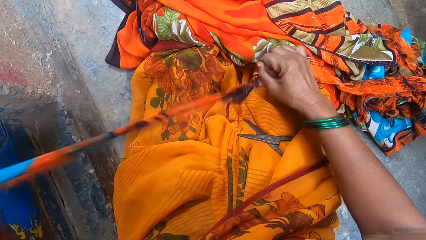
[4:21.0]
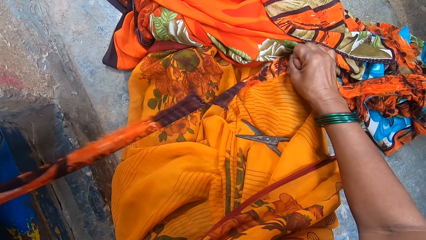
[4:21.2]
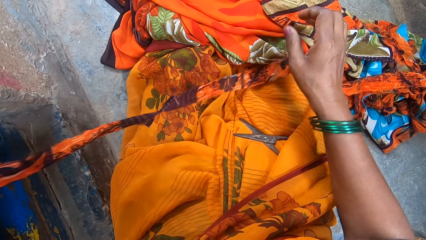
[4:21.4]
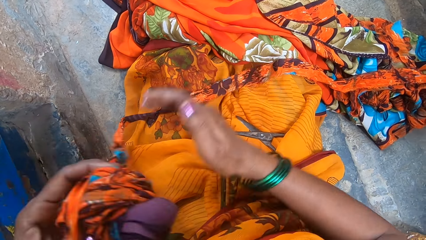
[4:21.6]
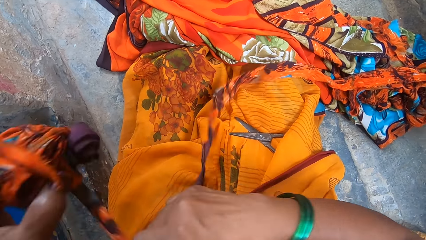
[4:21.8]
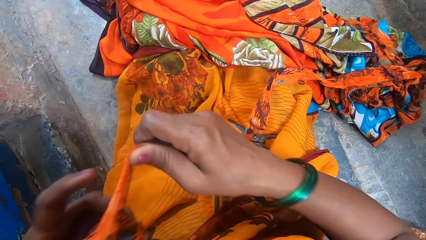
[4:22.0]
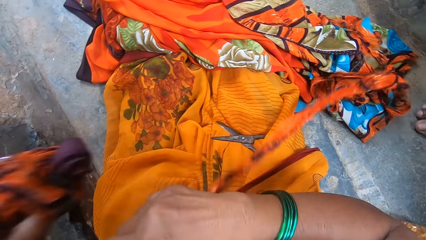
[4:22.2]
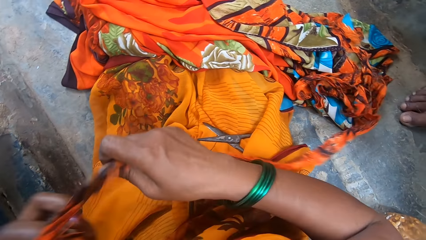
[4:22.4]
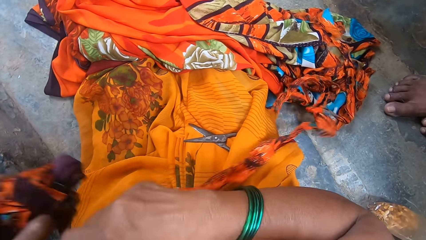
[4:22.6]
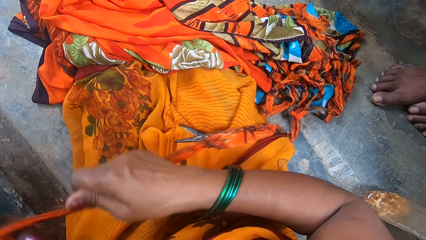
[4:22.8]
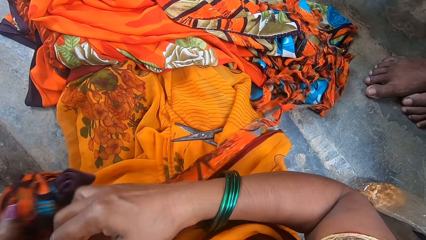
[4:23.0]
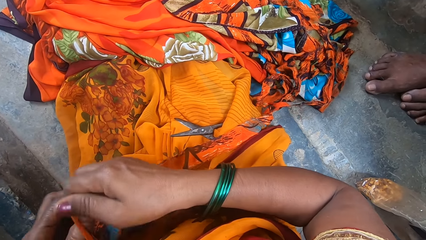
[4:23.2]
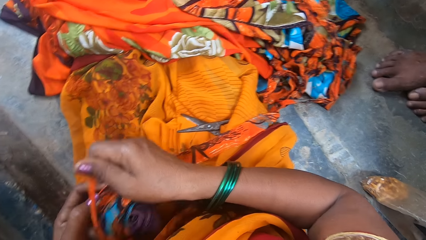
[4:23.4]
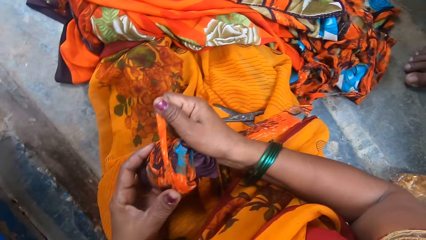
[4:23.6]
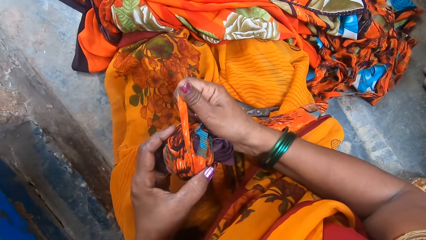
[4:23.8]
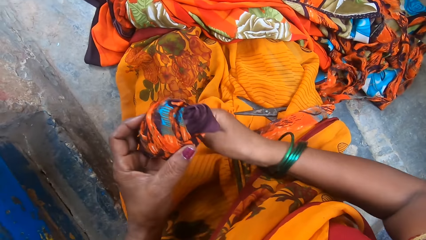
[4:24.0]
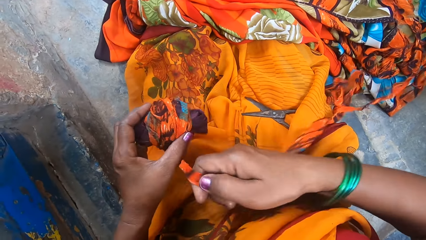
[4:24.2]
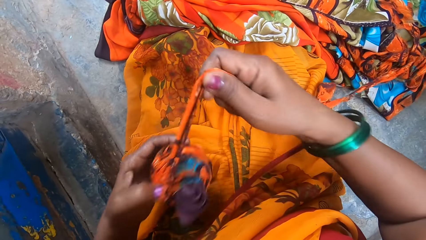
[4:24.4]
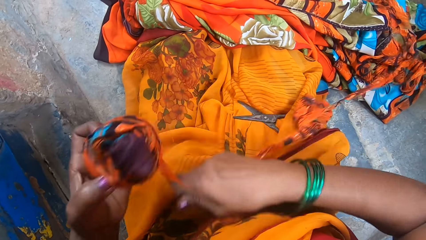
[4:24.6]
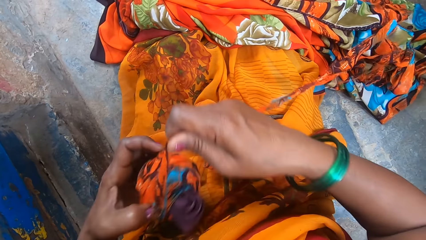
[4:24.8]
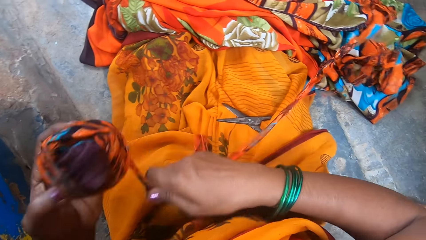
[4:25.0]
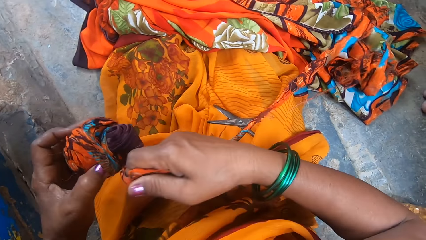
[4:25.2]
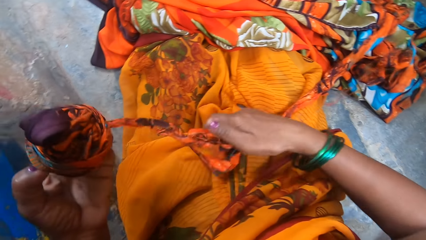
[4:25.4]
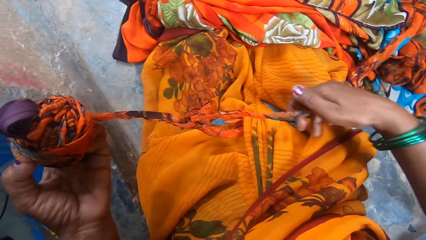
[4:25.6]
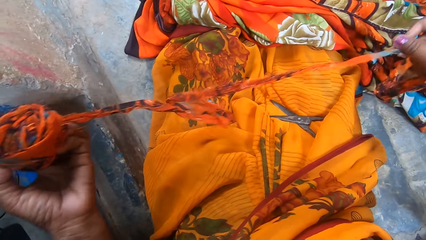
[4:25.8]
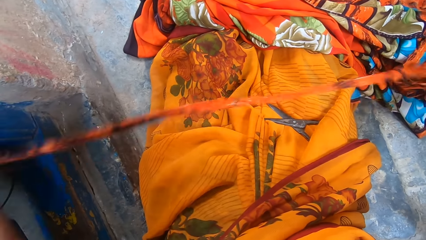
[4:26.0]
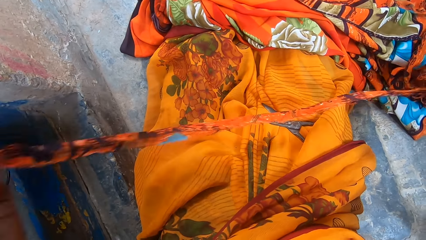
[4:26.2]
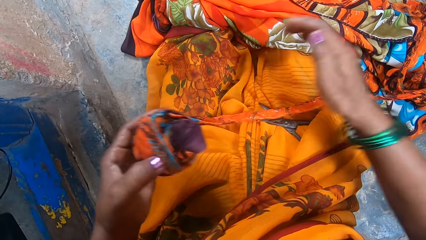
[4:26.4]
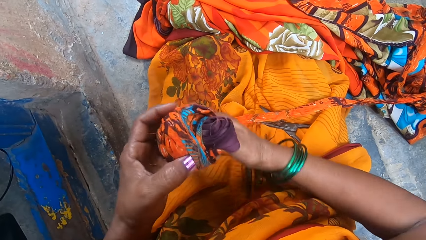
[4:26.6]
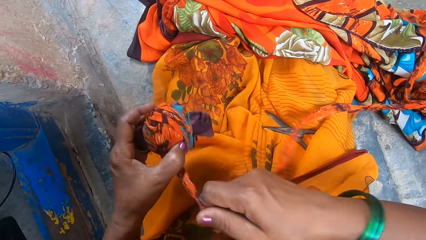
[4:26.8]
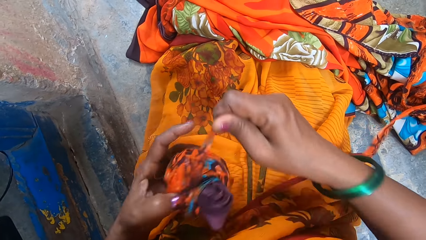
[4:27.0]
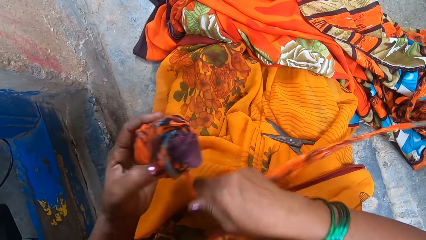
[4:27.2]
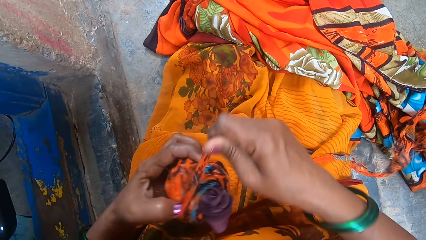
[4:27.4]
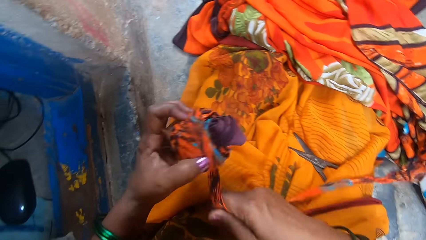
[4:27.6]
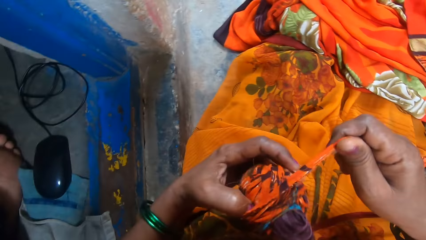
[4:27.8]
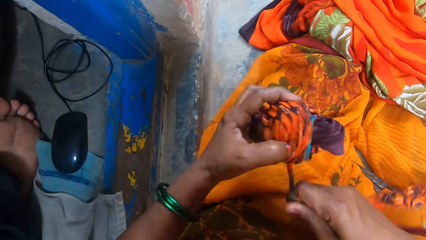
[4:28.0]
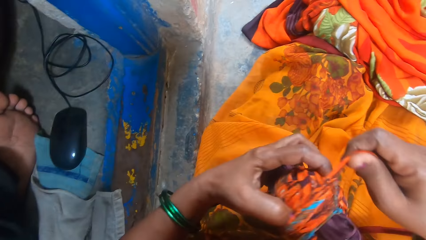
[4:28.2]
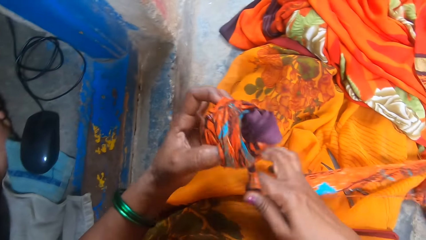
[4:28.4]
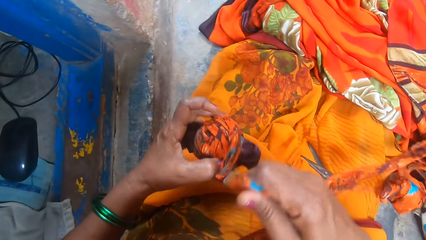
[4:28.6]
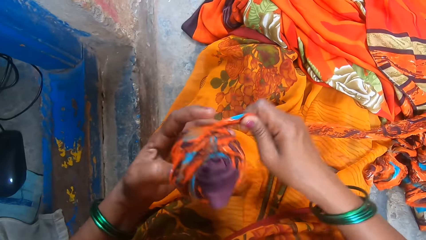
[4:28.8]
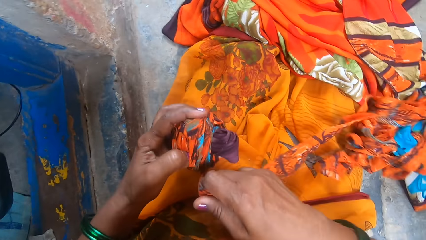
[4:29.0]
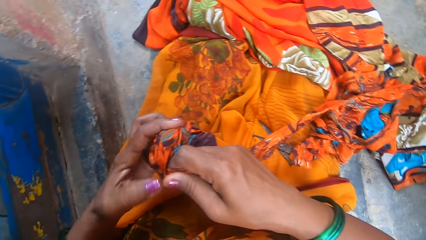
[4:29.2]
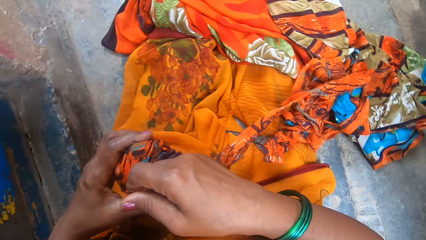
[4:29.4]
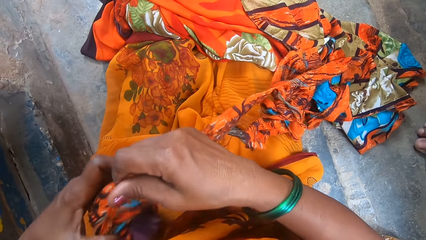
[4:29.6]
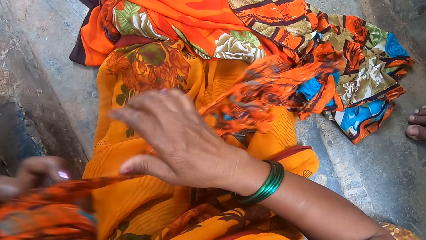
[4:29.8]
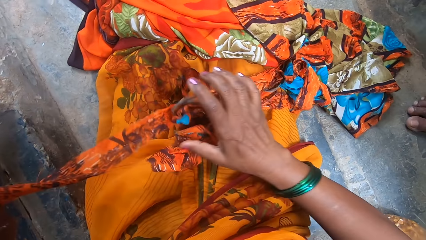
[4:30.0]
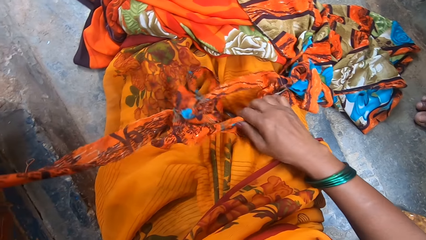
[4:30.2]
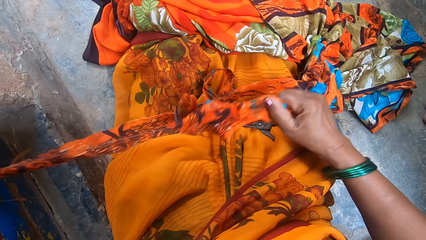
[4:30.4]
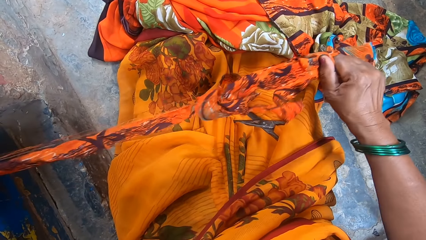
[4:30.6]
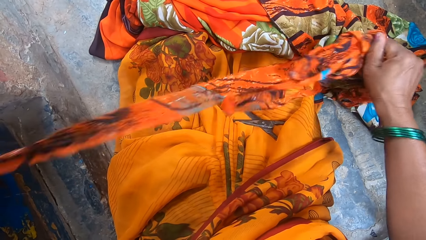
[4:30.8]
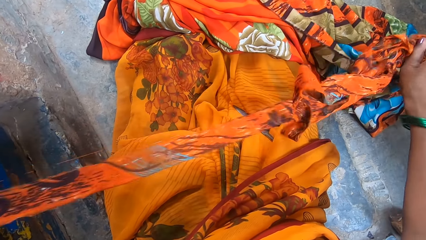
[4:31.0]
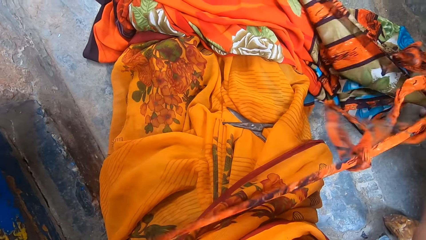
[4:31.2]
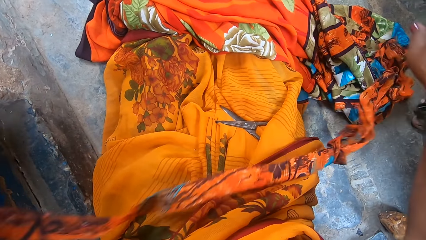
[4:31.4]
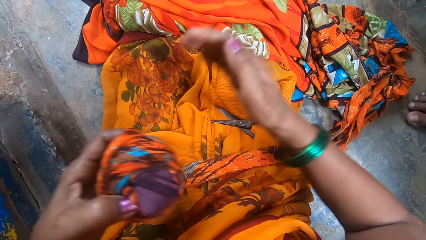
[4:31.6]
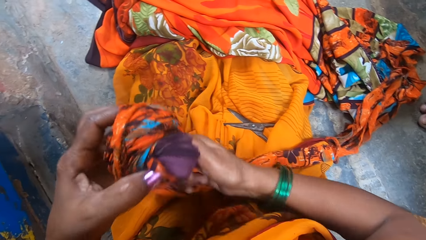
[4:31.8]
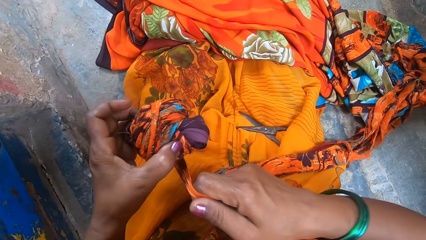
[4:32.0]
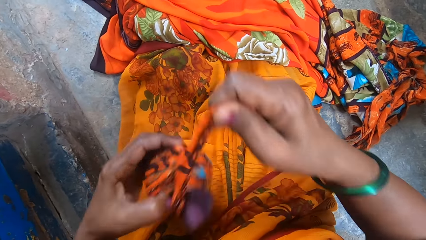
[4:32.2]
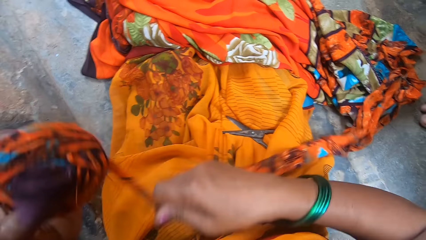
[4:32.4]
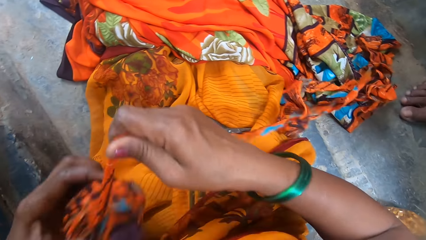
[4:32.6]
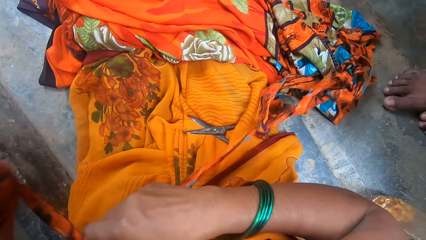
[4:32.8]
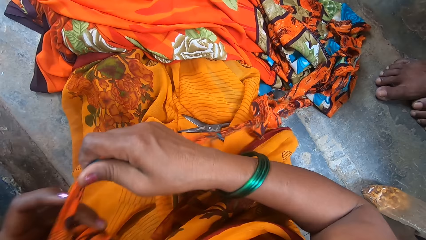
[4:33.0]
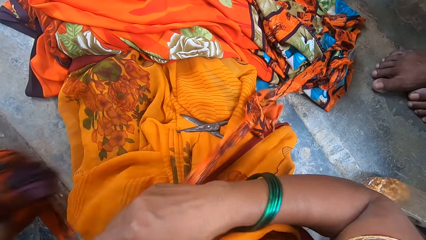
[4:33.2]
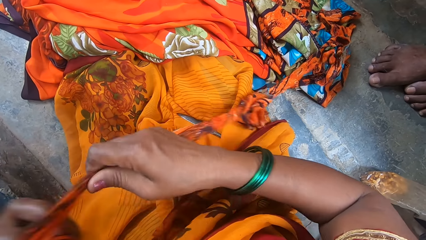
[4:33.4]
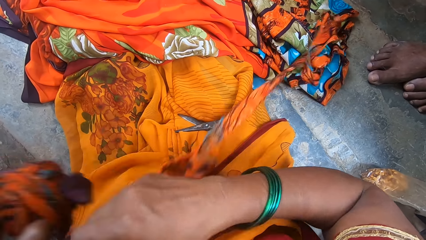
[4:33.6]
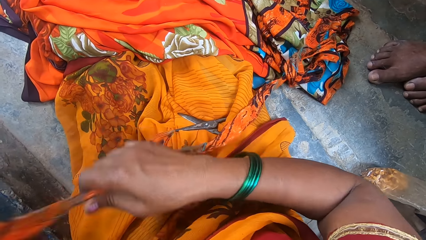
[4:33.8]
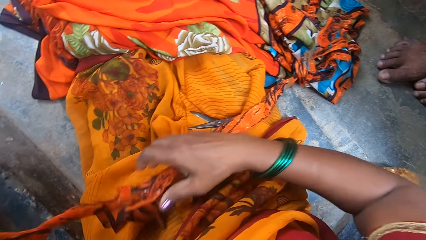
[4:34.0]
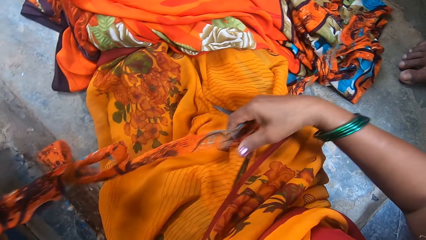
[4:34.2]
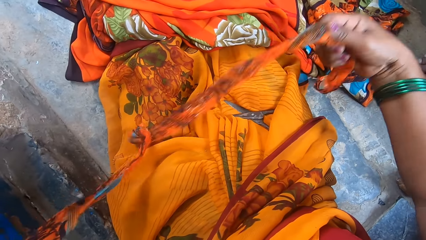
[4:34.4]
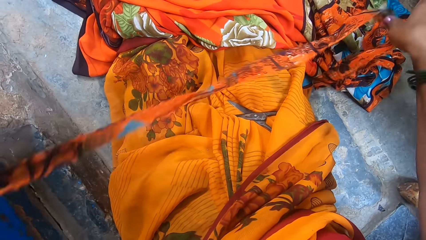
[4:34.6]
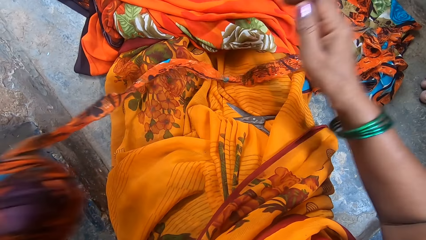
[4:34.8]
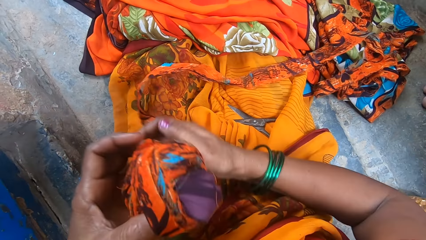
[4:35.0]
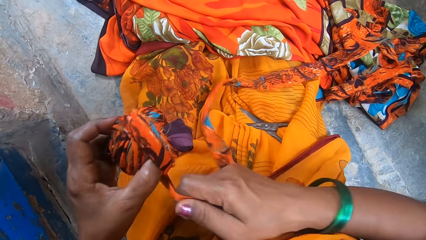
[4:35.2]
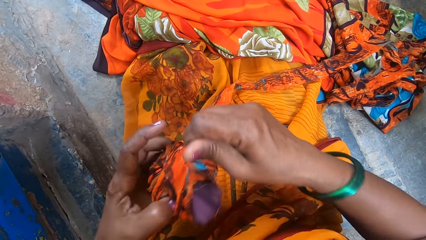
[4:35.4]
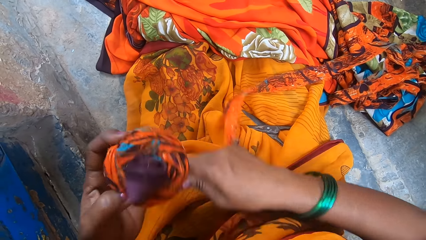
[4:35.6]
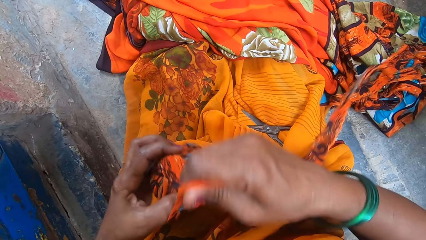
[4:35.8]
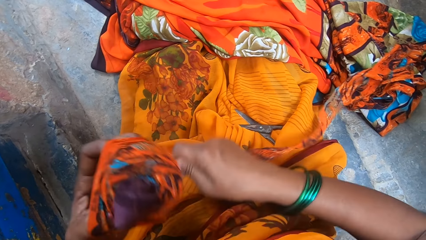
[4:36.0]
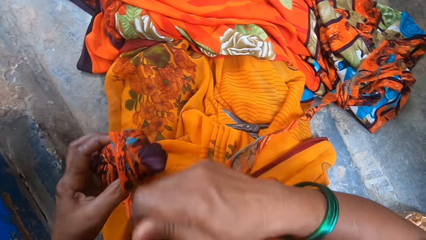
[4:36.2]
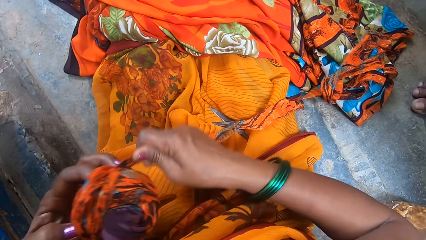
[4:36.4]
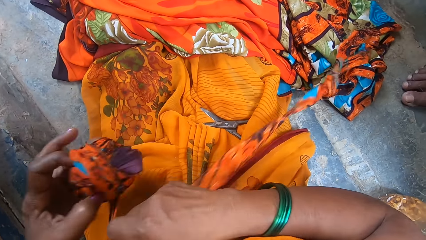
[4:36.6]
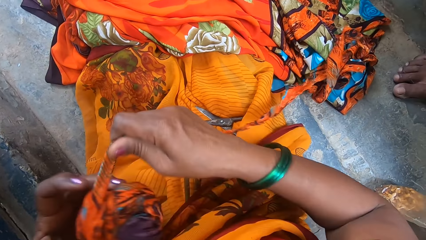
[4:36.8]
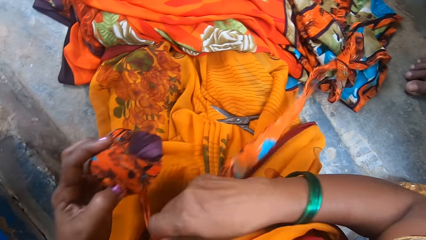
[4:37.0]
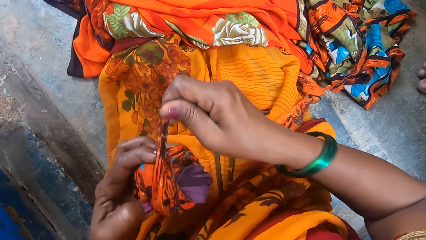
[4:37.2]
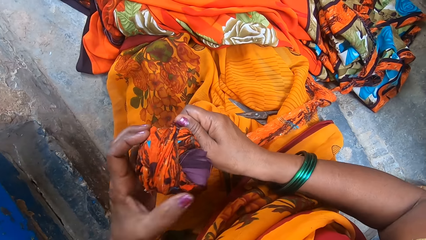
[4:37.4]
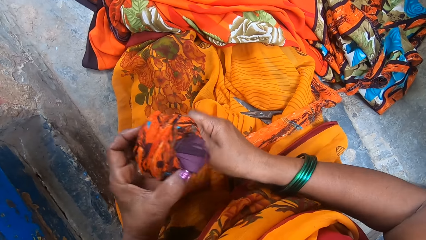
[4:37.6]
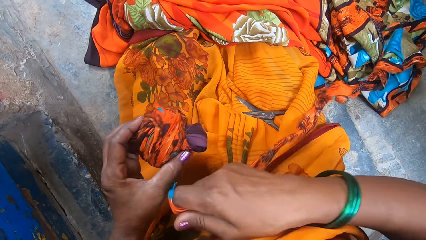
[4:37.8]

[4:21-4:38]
The camera wearer stretches the piece. They roll the piece. They stretch the piece. They roll the piece. They stretch the piece. They straighten the piece of cloth. They roll the piece of cloth. They stretch the piece. They roll the piece.
